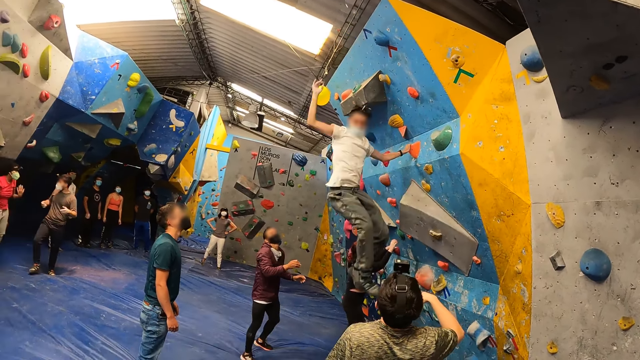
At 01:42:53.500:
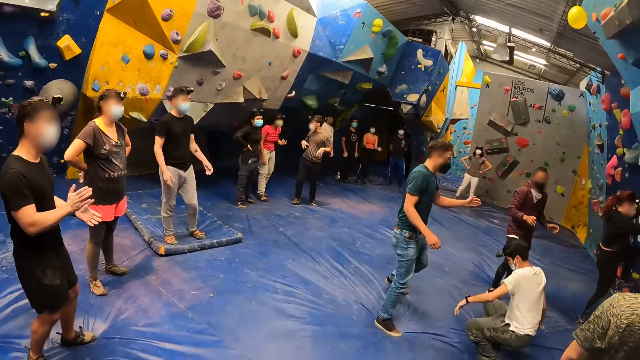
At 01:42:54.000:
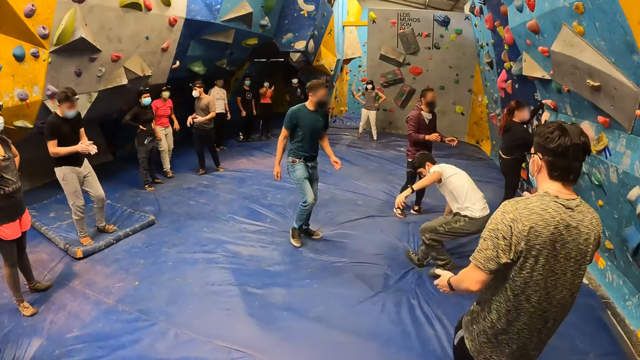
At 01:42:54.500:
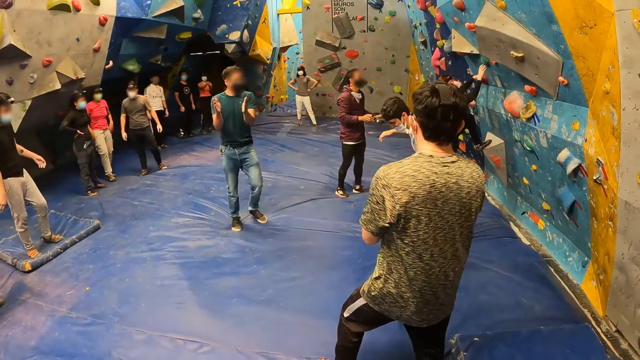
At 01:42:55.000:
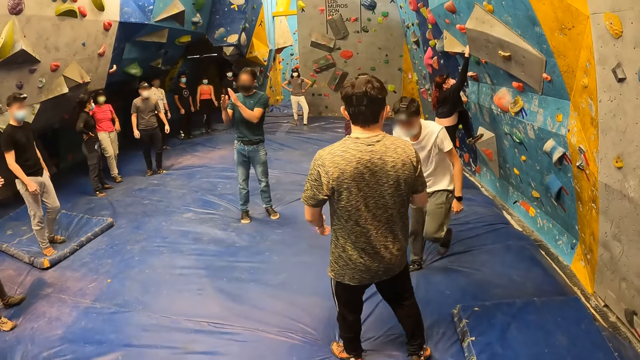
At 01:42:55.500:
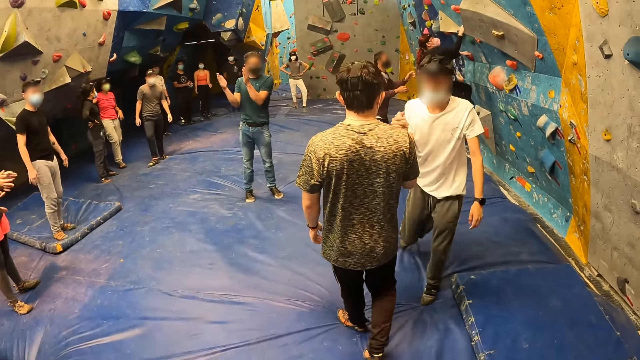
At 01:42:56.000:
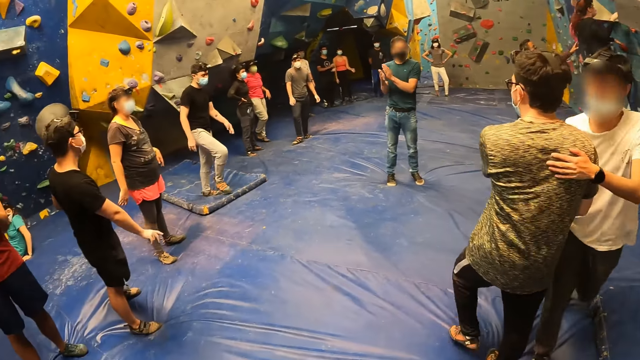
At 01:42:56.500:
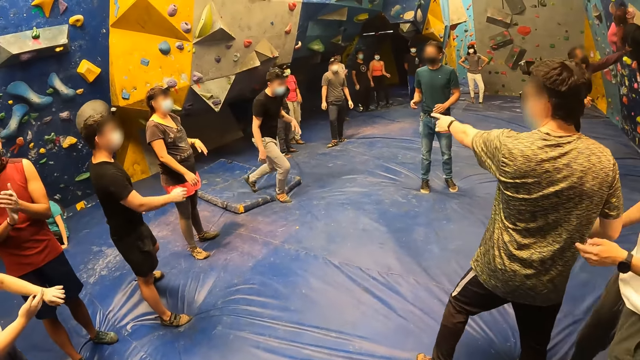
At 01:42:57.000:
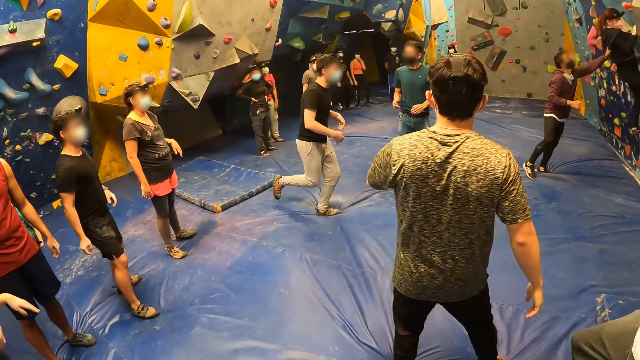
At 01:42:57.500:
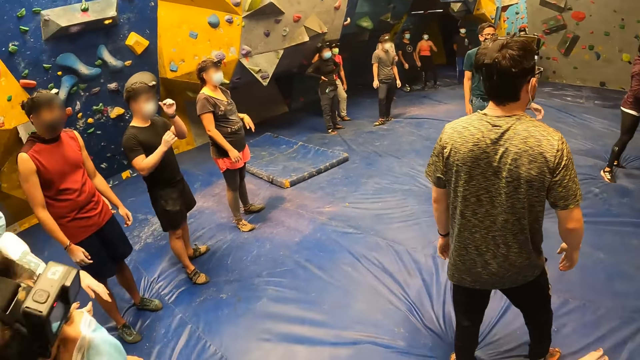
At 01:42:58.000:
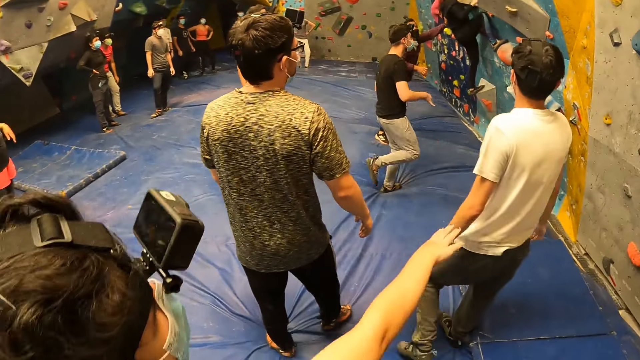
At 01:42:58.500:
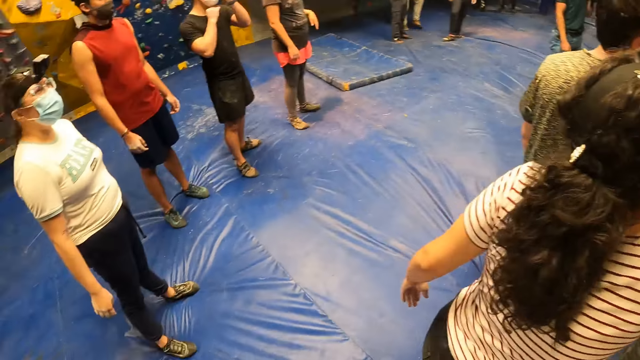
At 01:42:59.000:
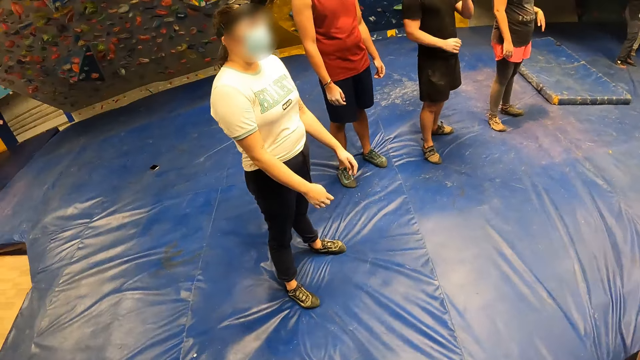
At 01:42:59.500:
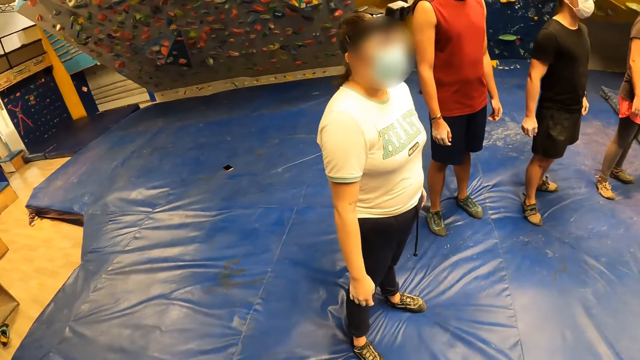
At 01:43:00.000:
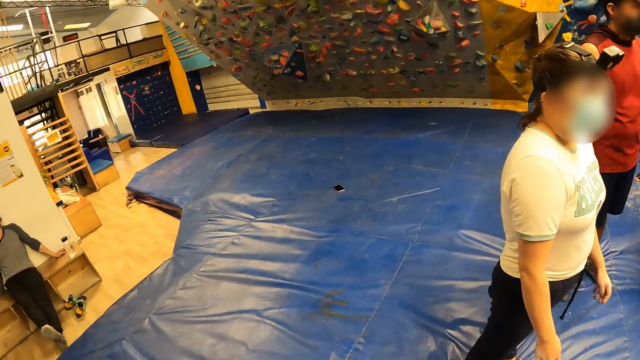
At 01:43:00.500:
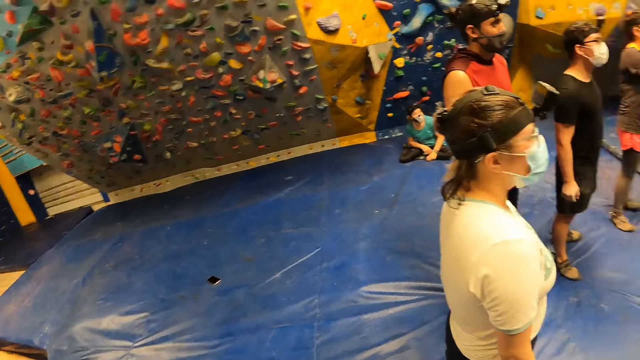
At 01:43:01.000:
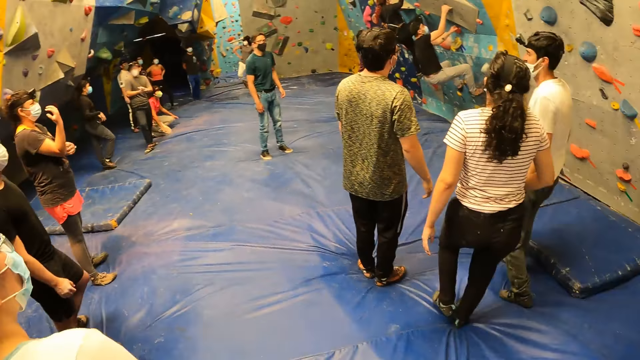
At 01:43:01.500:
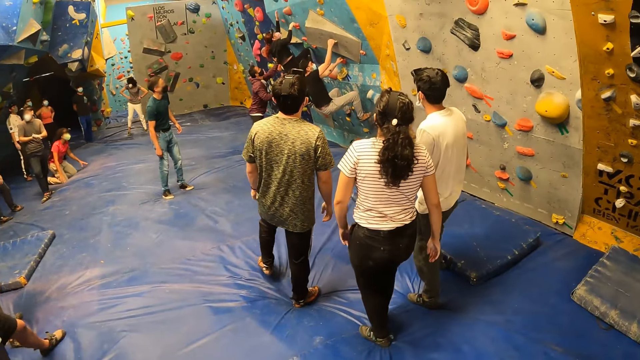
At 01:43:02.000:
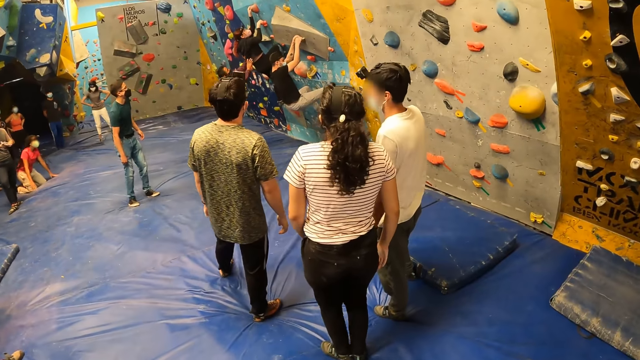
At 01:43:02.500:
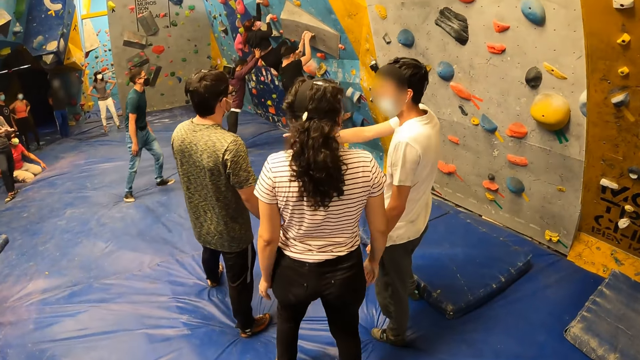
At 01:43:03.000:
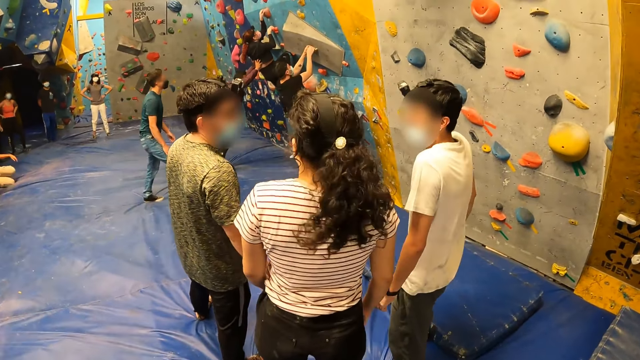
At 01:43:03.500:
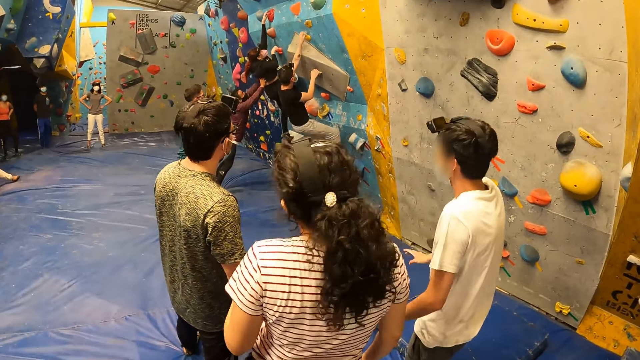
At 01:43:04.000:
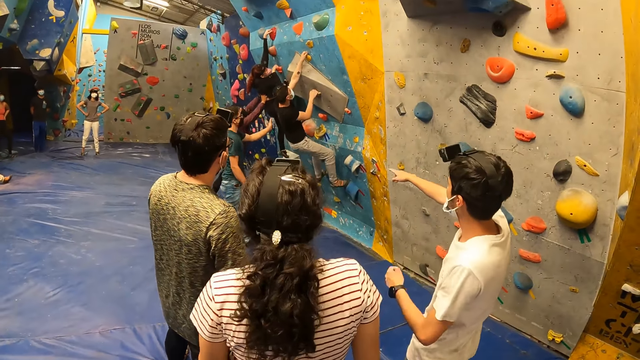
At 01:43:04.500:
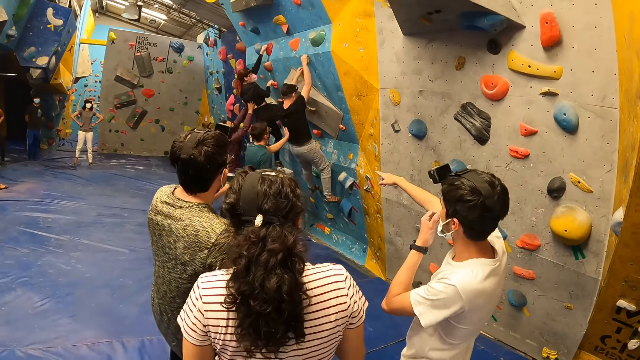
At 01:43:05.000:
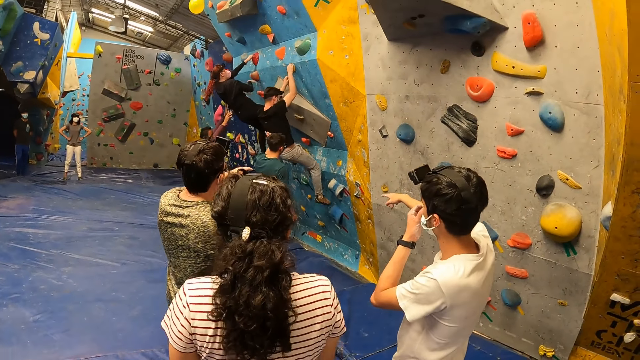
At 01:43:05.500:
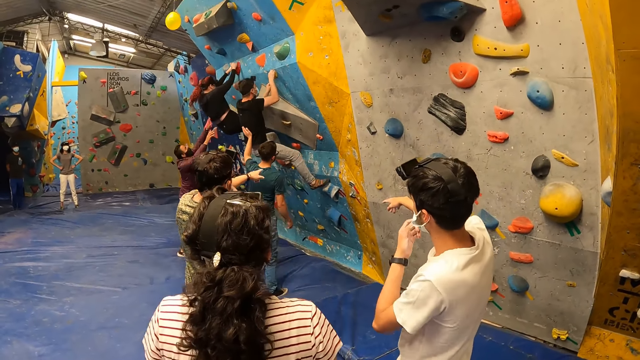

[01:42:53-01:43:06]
A man jumps down from the rock wall. The camera wearer looks around the boulder gym. They converse with a lady. They look around the boulder gym. They walk around the boulder gym. The group of people climb the rock wall.

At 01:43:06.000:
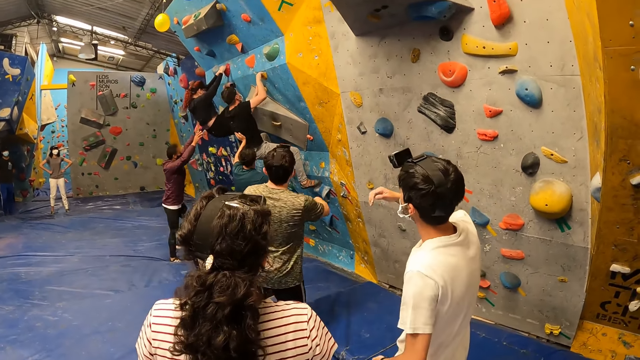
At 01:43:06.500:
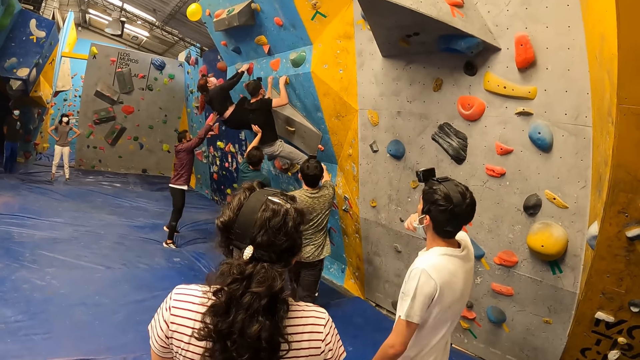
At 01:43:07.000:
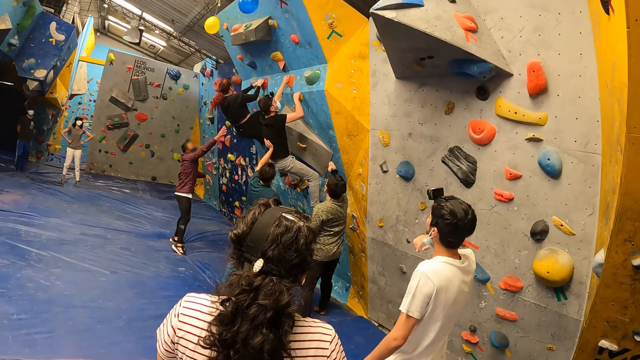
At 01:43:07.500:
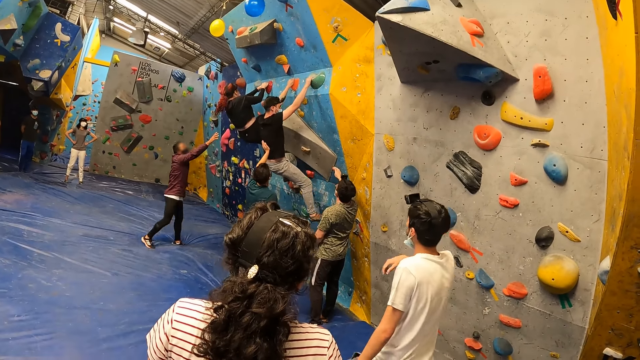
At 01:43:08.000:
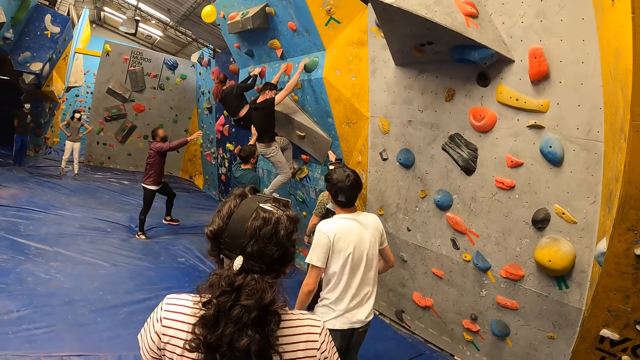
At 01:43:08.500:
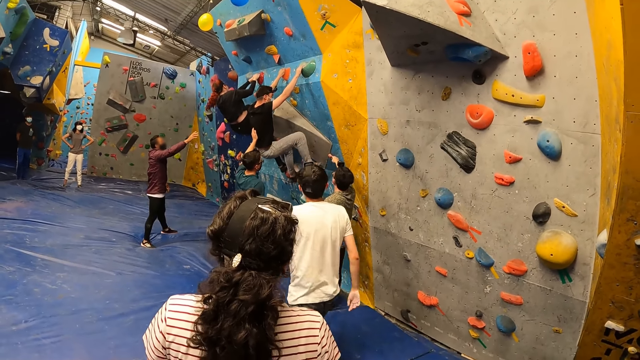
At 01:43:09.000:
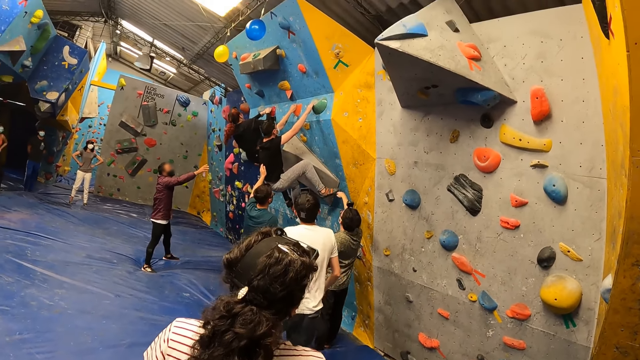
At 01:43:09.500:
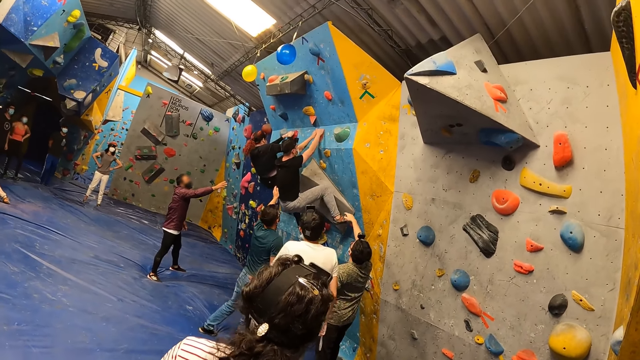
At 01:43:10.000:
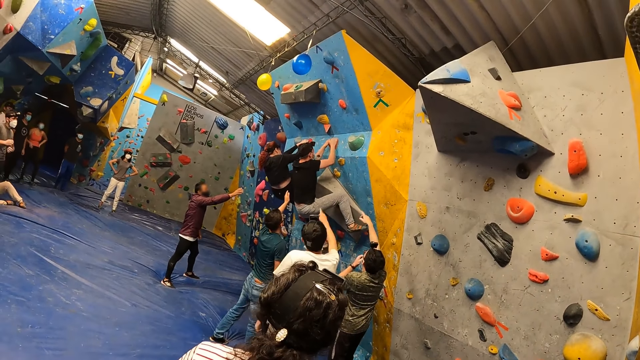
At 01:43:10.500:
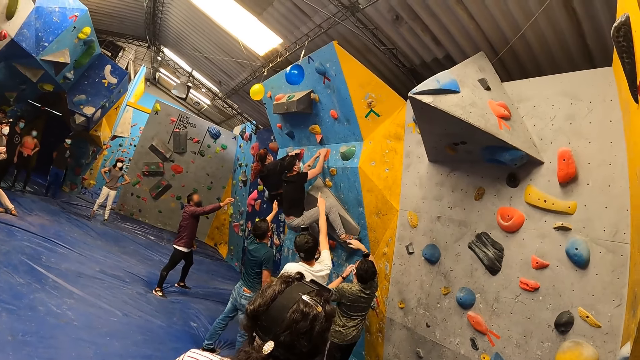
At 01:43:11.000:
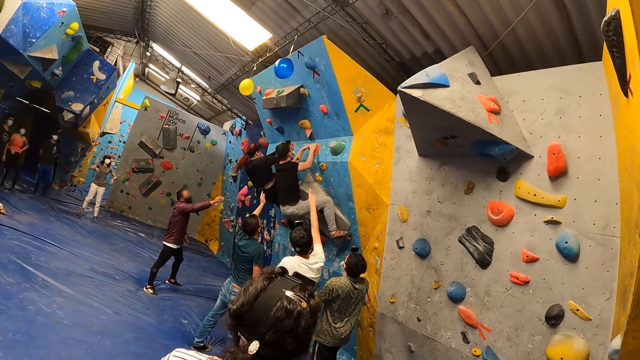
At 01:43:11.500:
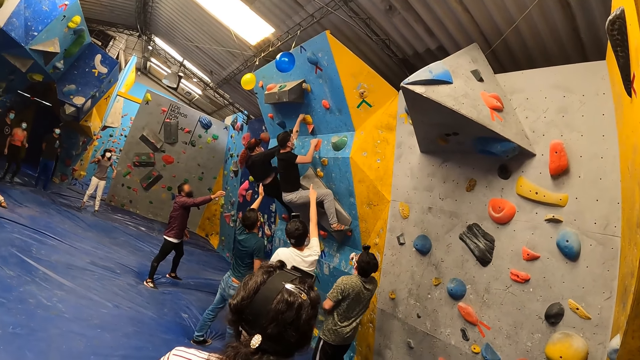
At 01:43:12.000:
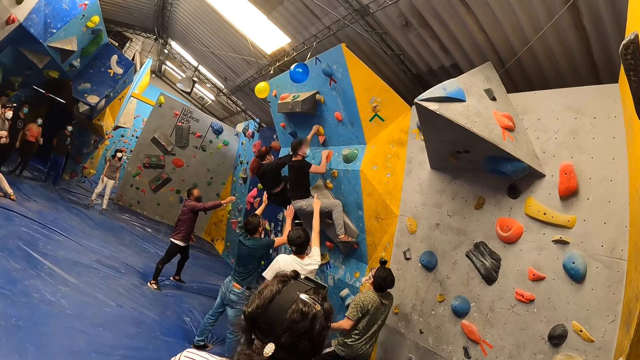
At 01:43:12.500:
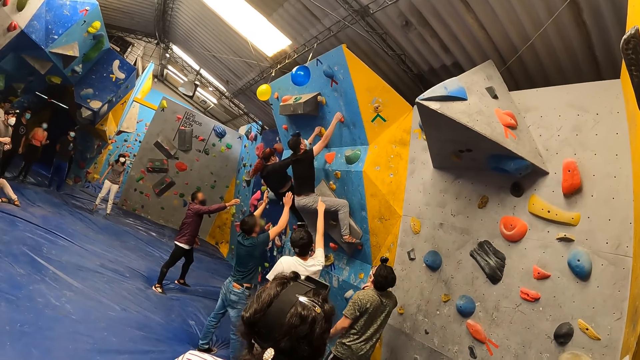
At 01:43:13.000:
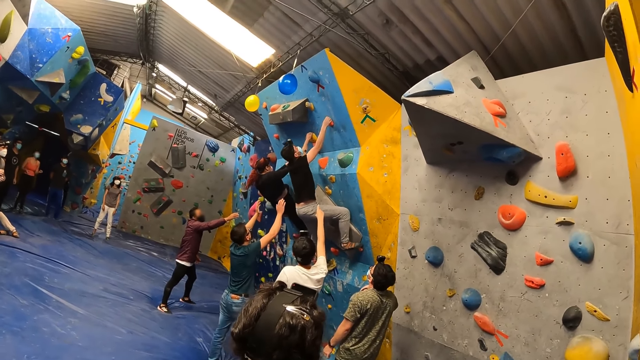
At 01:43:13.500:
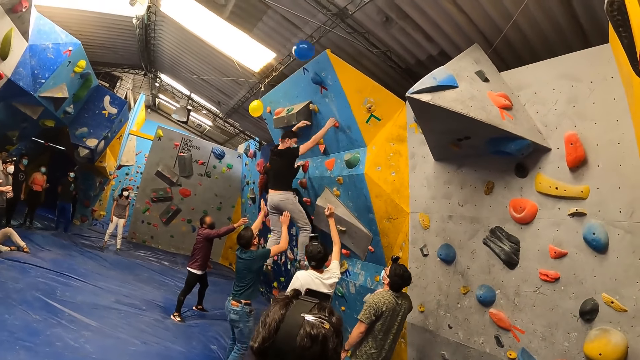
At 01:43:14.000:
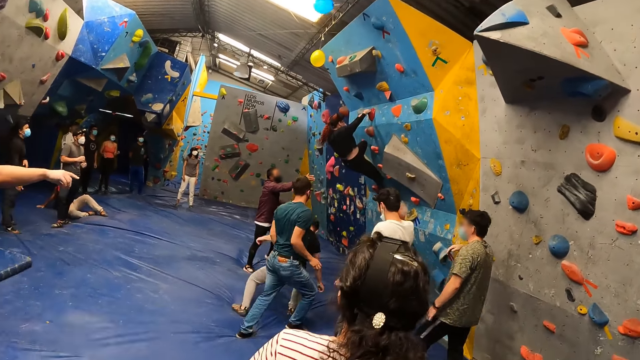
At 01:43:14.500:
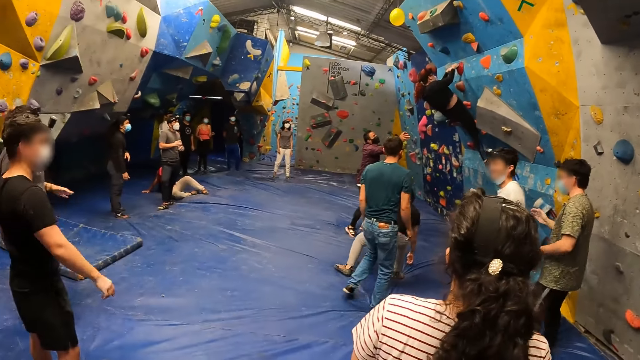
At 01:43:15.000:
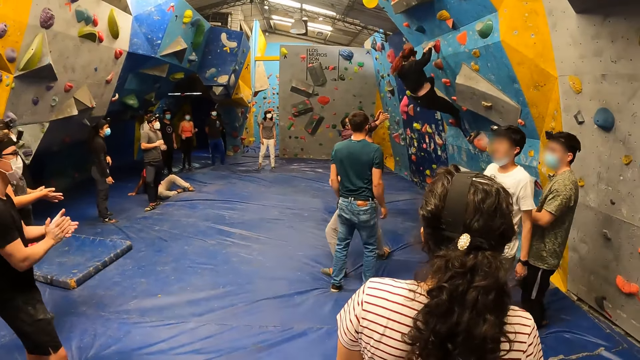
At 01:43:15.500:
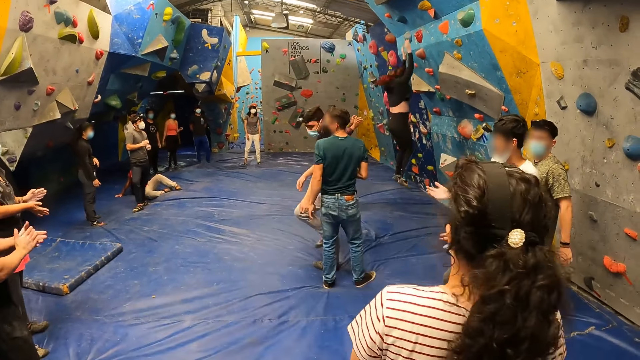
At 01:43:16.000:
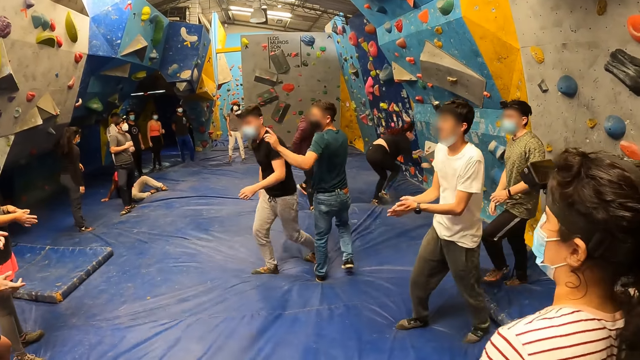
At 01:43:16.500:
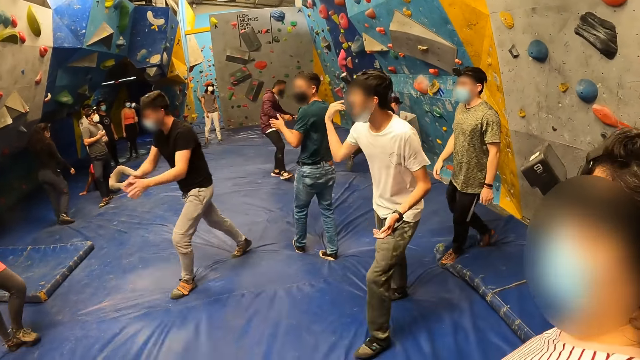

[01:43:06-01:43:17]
The camera wearer stares at a crowd. A man jumps down from the rock wall. The camera wearer looks around the boulder gym. A woman jumps down from the rock wall.
